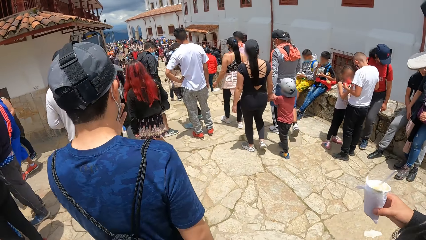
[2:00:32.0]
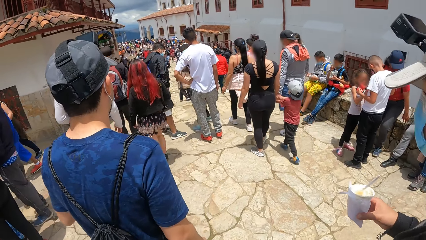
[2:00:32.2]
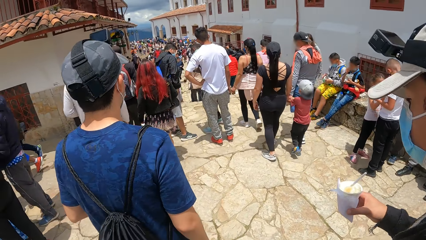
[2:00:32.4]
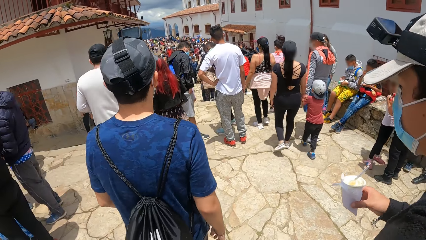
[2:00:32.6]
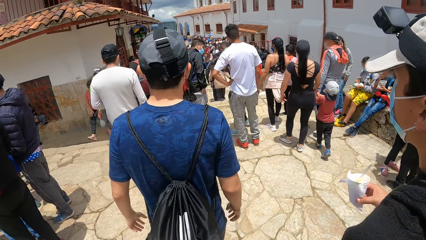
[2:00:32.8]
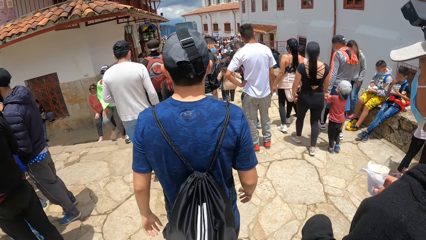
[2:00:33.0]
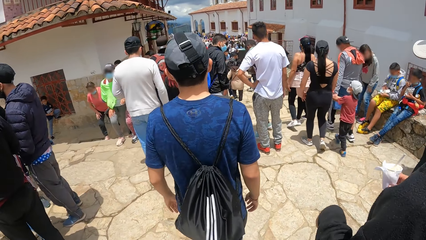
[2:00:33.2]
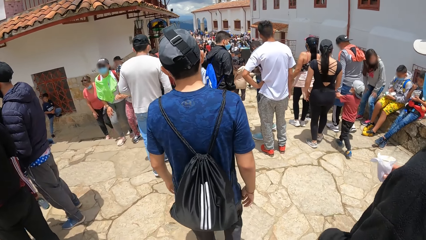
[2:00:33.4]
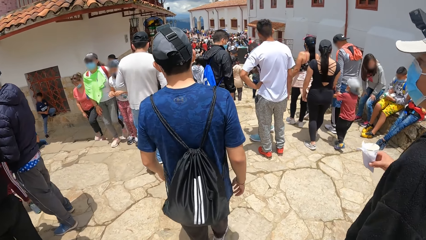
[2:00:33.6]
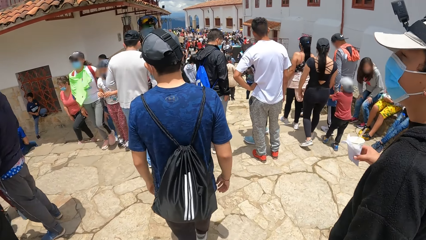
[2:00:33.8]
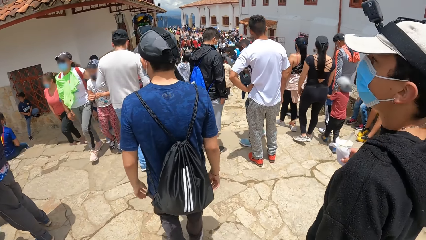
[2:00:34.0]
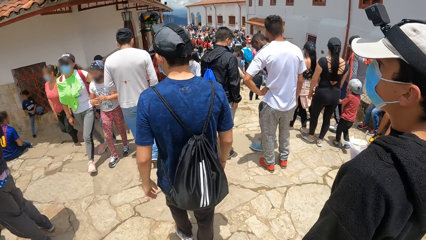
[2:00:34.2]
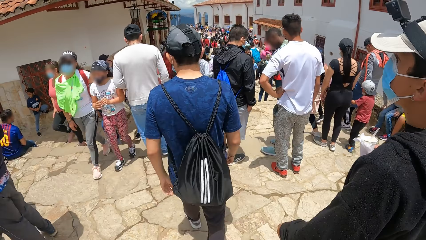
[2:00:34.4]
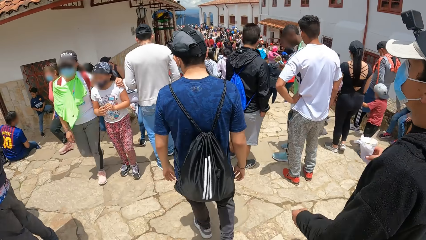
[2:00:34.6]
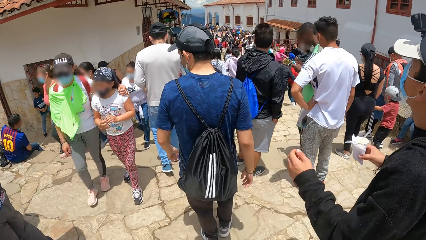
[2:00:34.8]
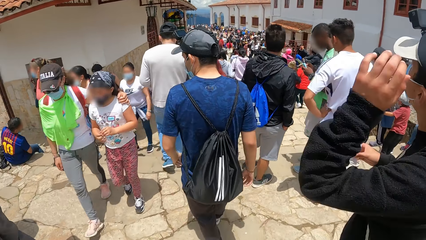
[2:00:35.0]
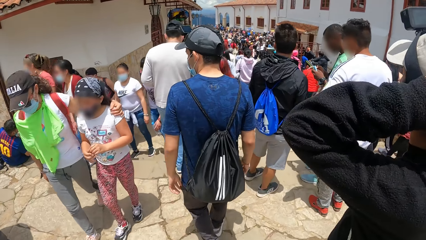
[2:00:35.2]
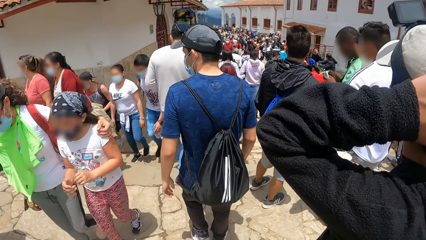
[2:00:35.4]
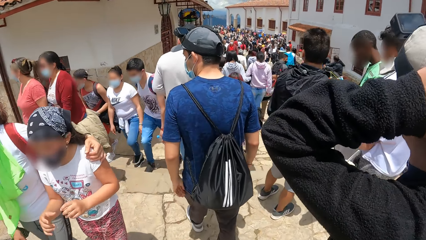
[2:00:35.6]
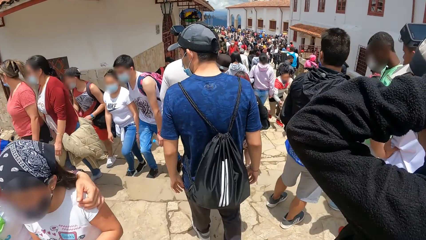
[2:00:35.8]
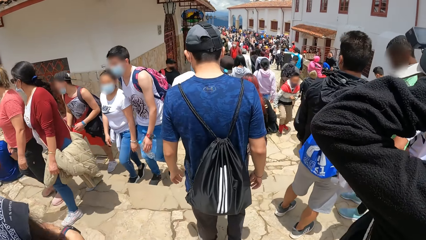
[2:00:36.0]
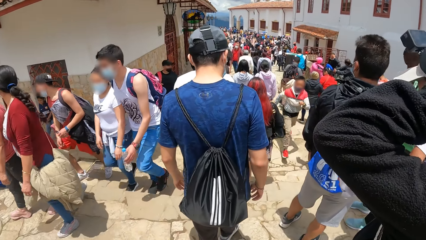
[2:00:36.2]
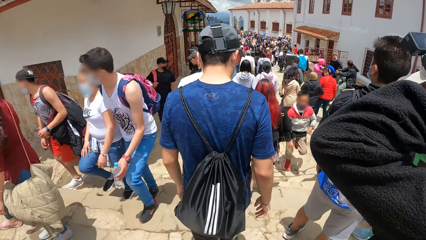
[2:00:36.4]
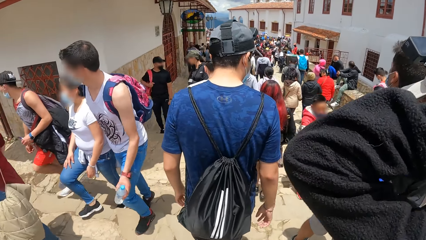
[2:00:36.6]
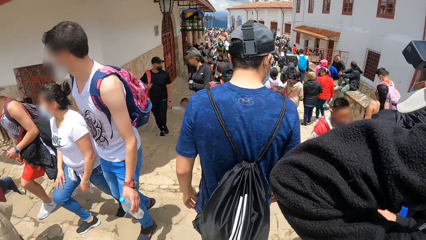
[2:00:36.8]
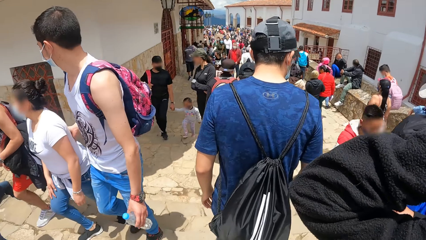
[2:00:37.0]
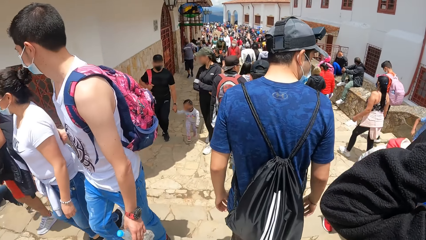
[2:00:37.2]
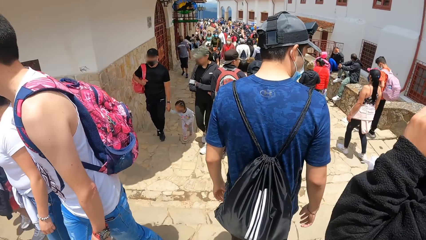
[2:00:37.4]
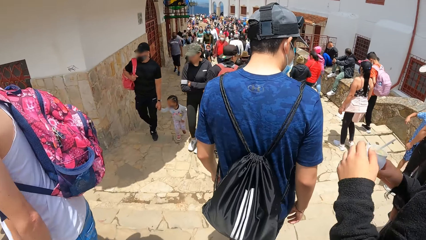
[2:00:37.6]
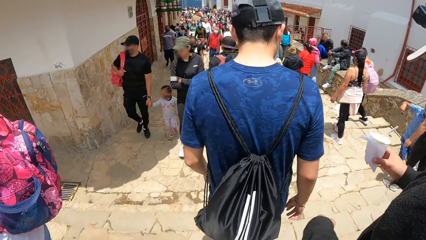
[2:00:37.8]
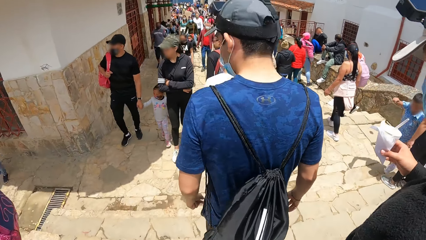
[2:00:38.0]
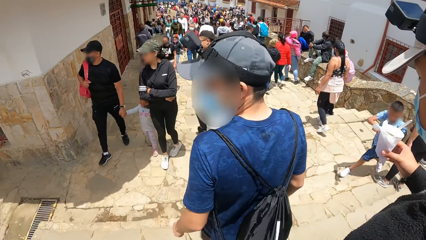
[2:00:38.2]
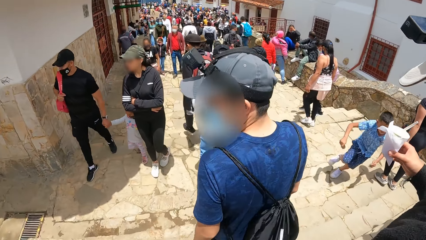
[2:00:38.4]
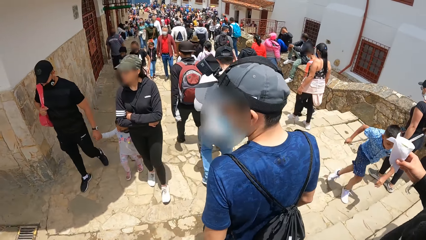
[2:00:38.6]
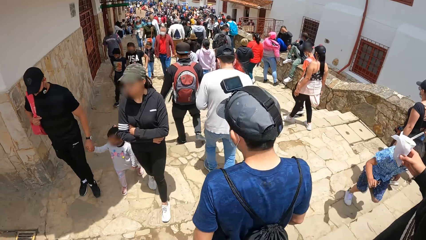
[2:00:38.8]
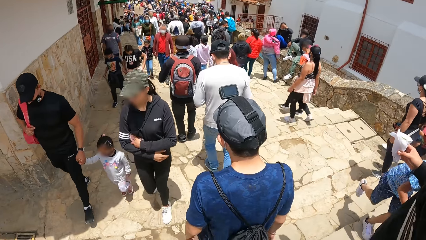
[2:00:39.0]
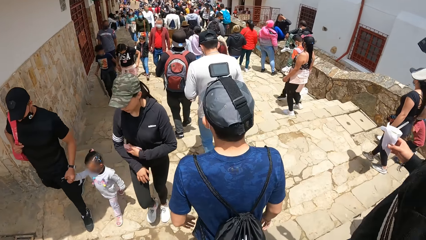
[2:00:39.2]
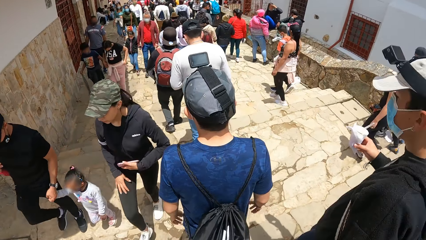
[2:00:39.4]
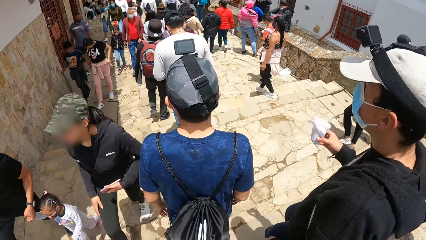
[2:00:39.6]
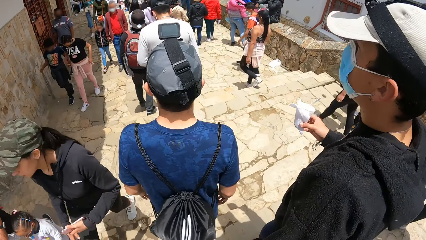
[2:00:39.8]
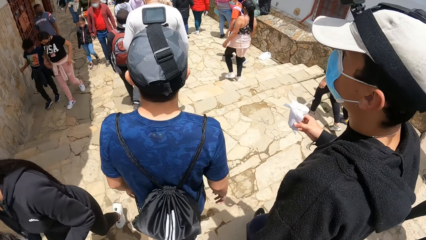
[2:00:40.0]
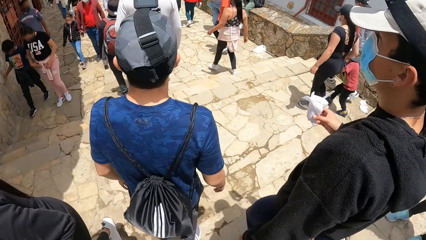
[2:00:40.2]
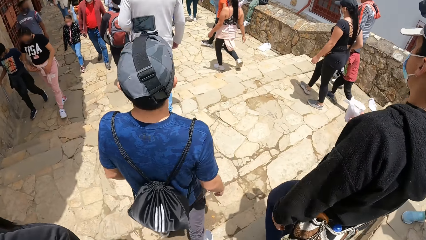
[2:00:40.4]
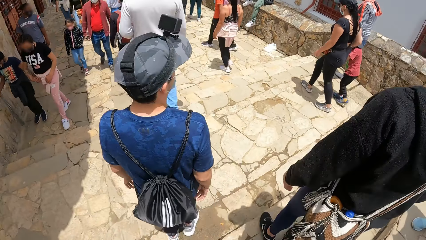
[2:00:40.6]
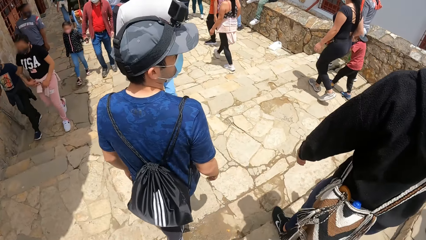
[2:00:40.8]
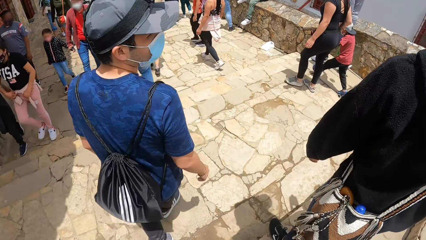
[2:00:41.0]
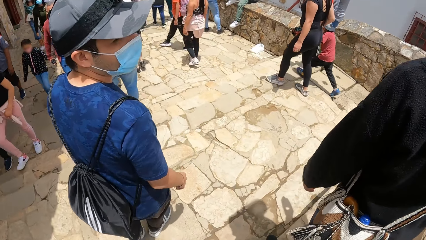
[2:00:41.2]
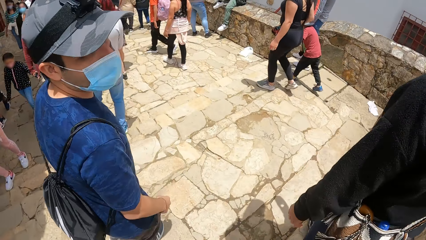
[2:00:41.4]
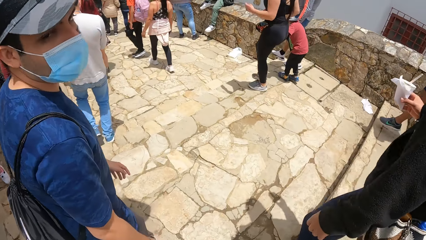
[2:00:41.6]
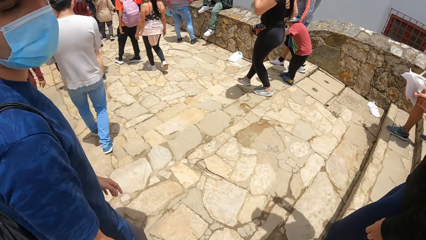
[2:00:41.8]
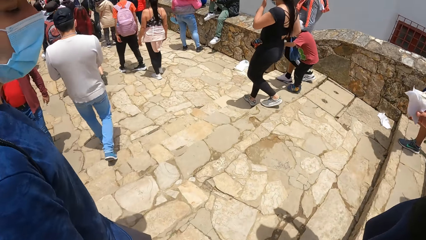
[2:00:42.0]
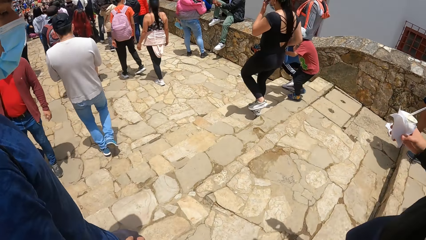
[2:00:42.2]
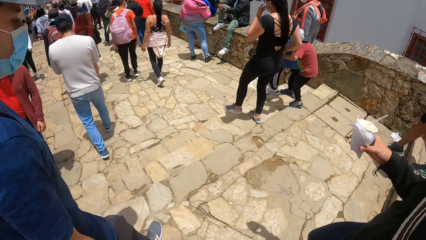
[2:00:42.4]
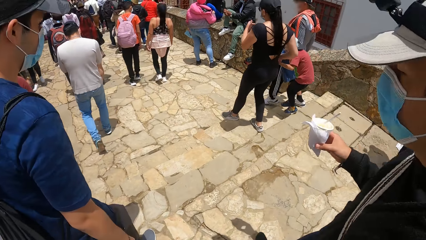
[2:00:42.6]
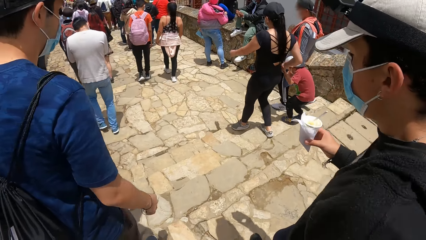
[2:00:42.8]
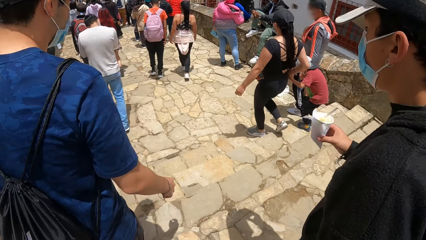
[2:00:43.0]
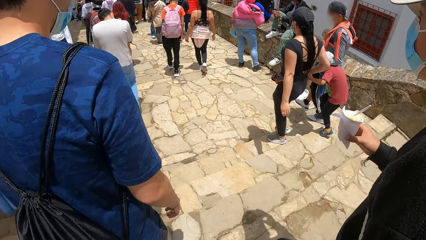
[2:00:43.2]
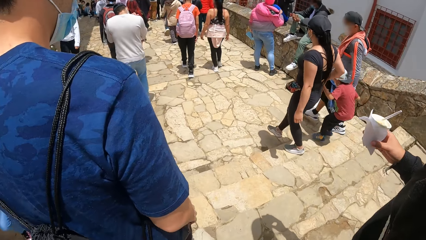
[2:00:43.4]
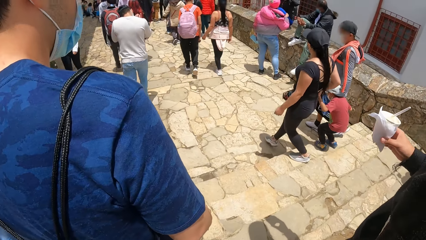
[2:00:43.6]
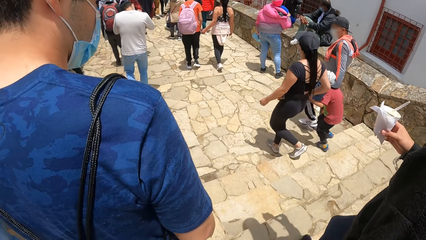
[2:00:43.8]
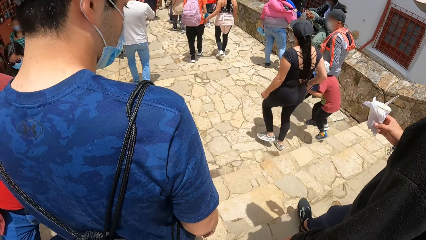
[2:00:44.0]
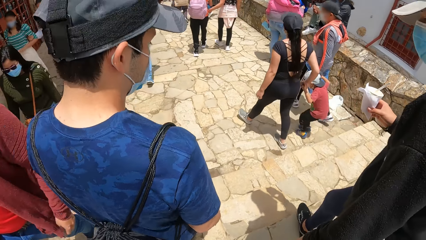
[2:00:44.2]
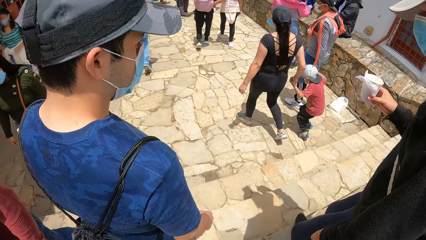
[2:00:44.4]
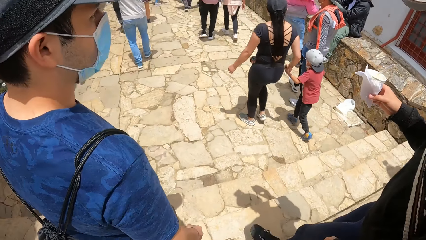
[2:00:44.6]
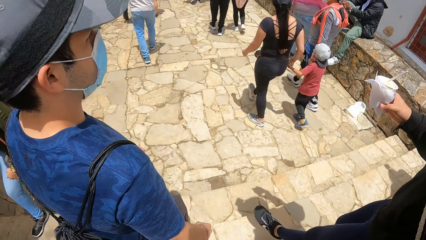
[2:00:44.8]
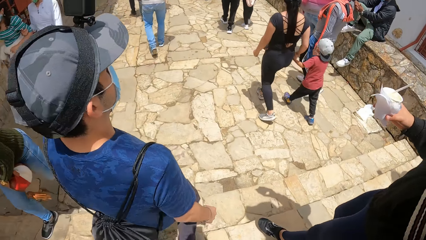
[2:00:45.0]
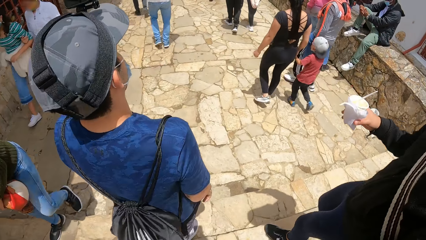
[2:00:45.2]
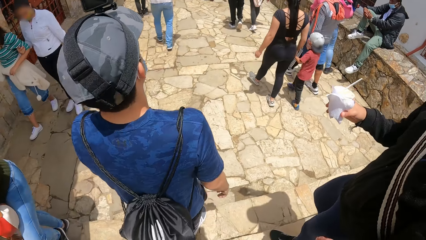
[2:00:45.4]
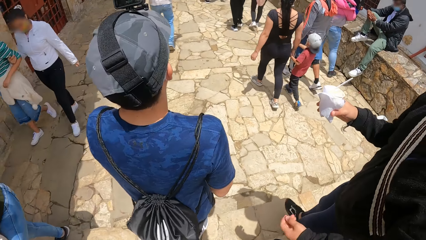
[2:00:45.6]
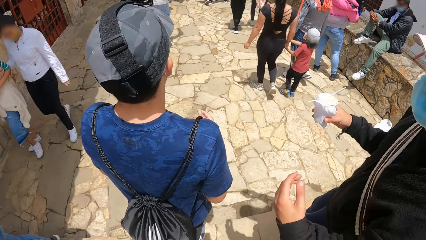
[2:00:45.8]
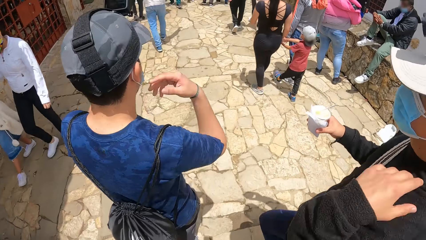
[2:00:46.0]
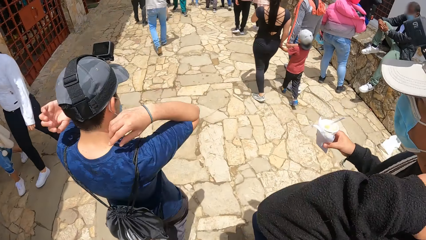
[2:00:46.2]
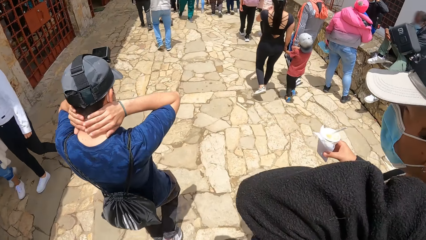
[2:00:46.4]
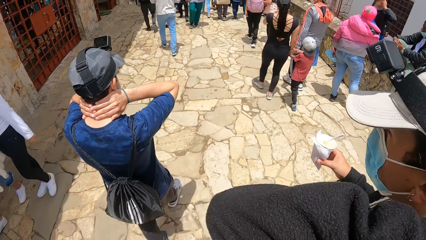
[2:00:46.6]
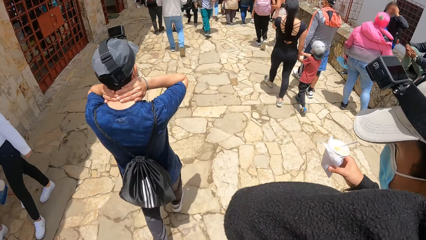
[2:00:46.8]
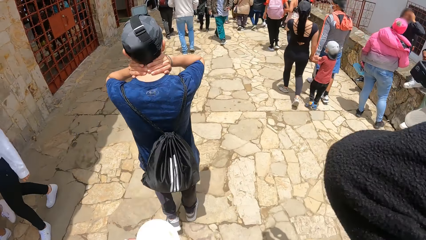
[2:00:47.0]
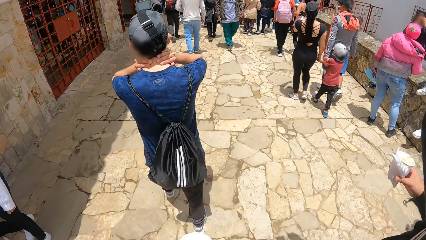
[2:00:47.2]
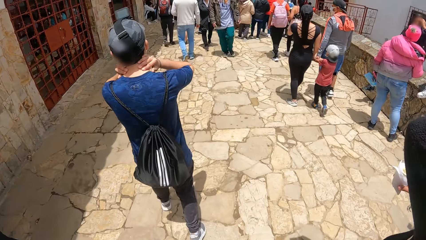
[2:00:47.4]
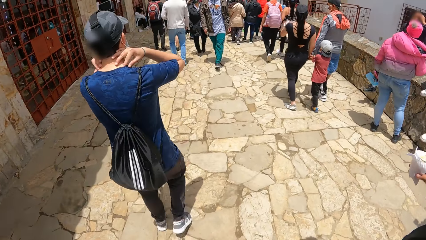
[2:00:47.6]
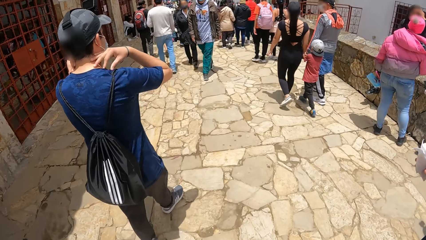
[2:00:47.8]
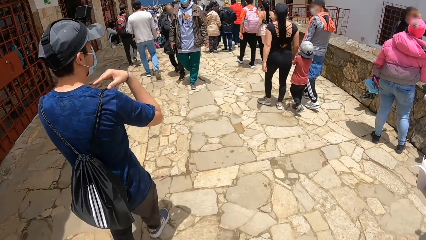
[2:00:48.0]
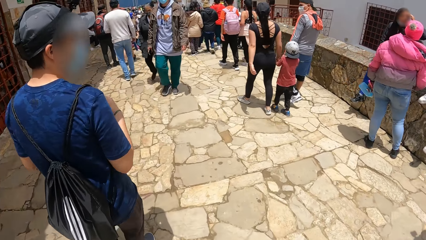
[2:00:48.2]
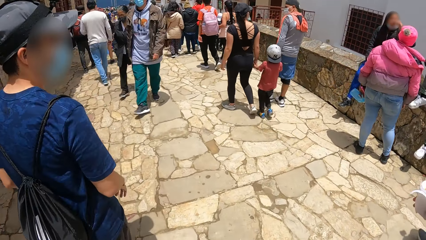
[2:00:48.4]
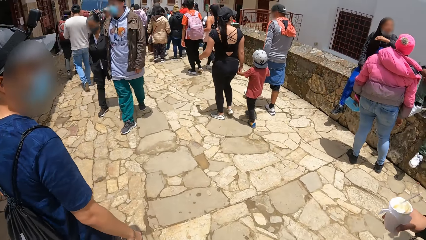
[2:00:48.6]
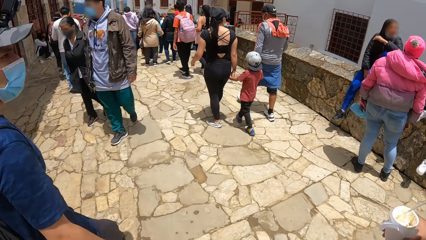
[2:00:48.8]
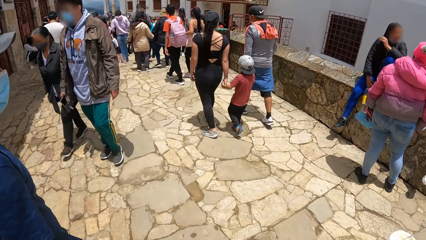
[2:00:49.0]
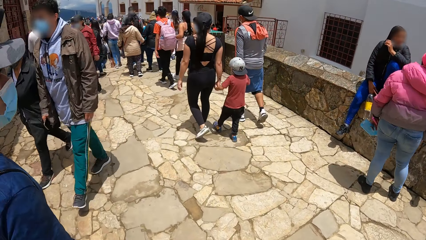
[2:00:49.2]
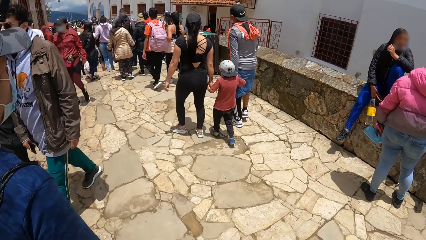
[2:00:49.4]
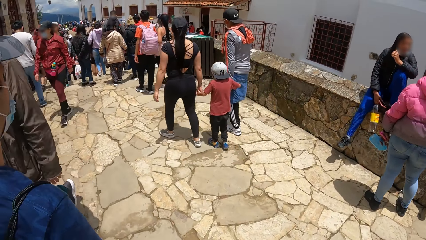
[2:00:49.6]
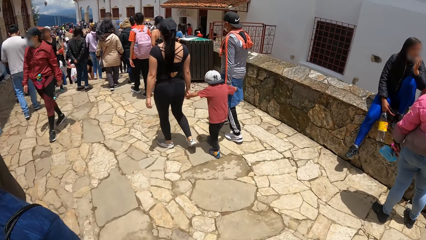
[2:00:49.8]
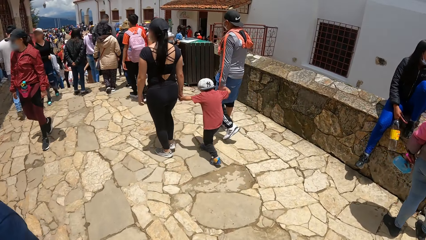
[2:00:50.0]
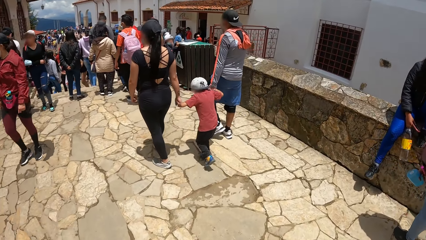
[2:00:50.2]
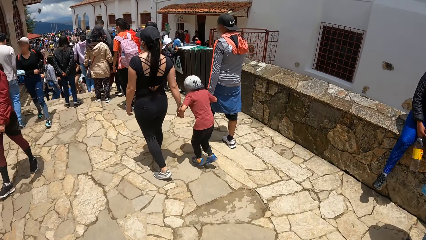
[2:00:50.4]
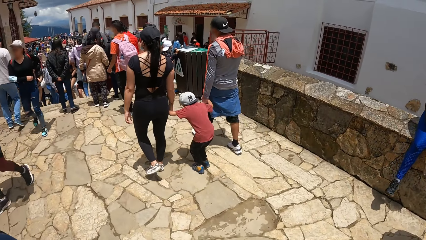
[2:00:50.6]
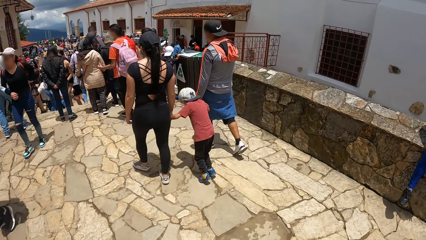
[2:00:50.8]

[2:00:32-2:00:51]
The camera wearer walks down a flight of stairs with two men.
